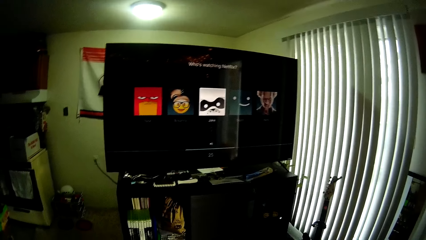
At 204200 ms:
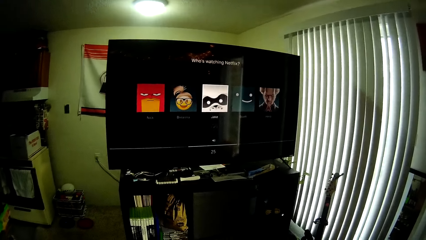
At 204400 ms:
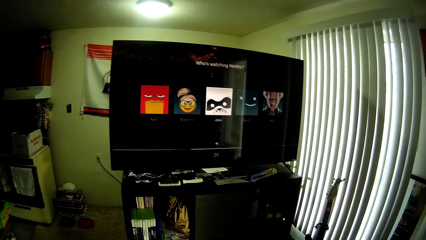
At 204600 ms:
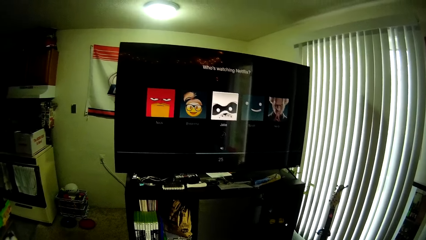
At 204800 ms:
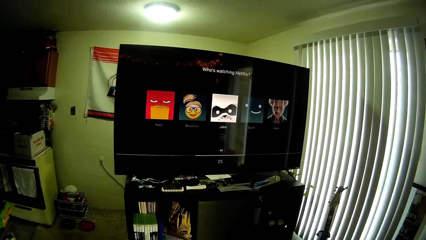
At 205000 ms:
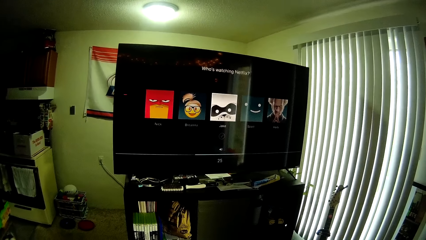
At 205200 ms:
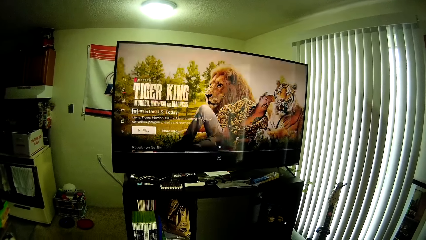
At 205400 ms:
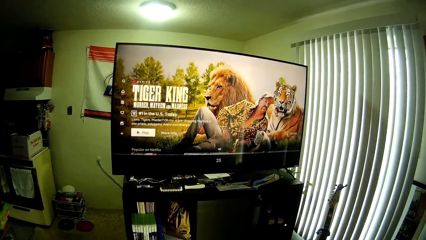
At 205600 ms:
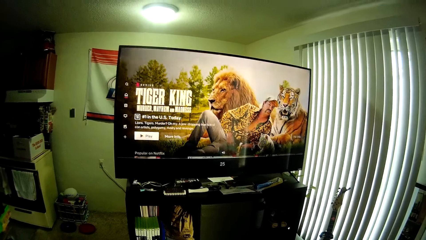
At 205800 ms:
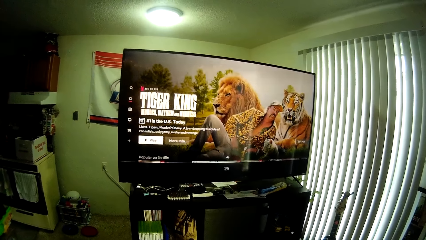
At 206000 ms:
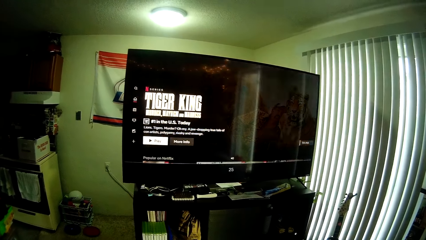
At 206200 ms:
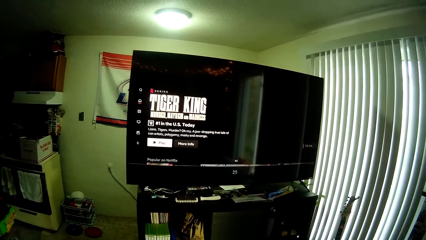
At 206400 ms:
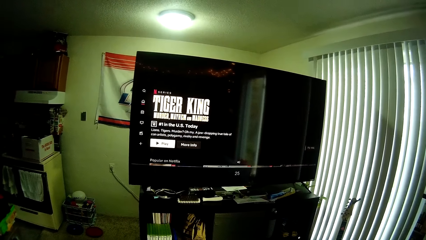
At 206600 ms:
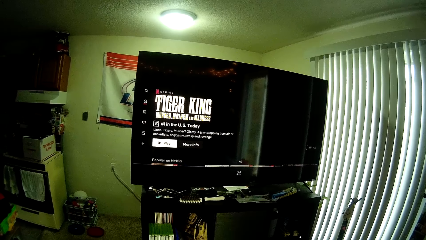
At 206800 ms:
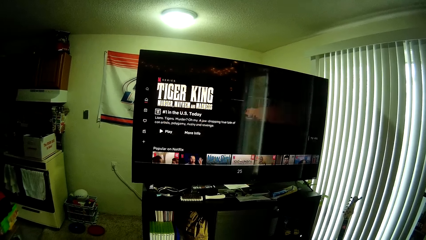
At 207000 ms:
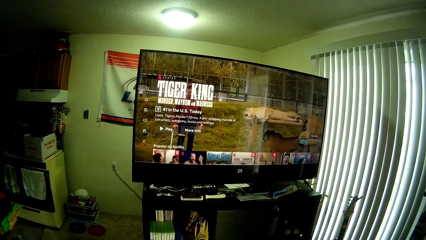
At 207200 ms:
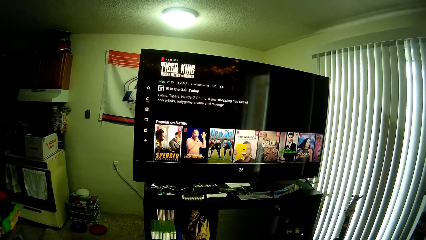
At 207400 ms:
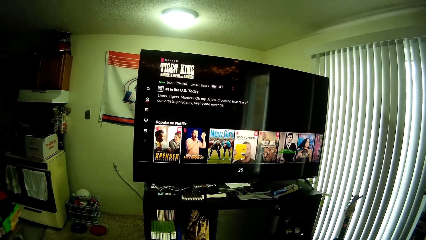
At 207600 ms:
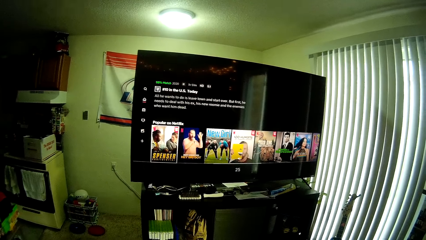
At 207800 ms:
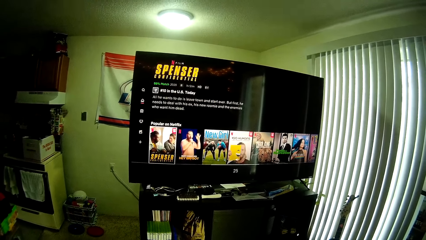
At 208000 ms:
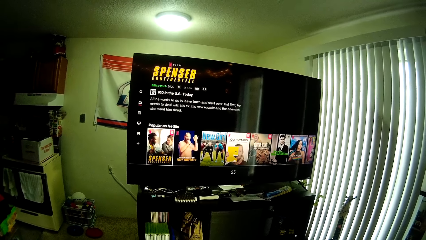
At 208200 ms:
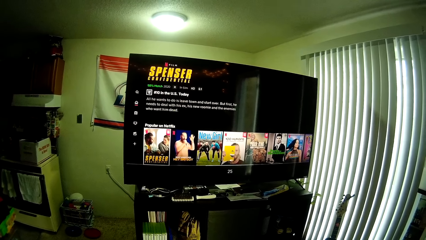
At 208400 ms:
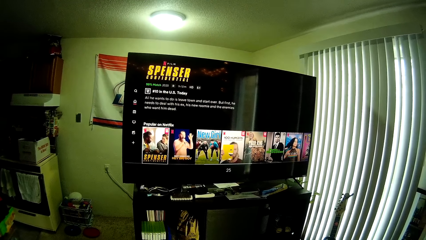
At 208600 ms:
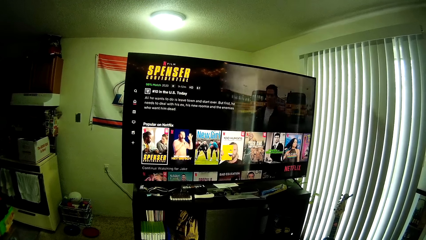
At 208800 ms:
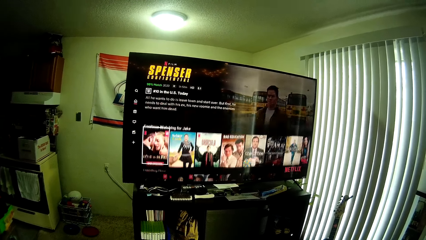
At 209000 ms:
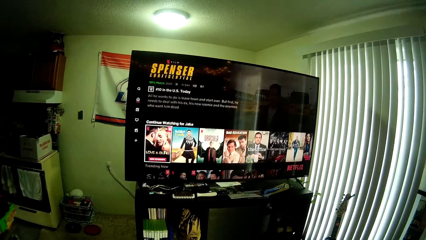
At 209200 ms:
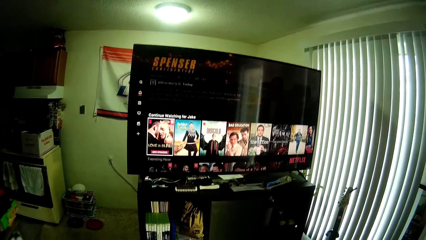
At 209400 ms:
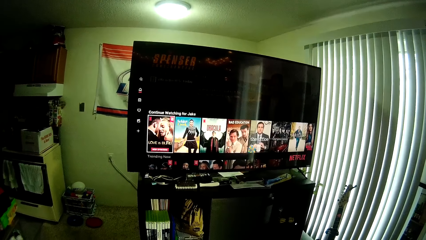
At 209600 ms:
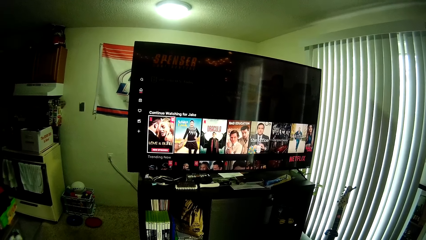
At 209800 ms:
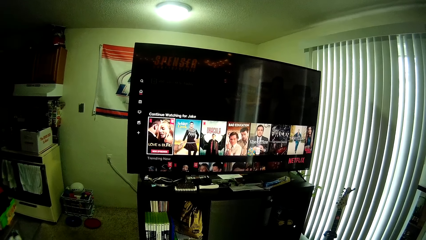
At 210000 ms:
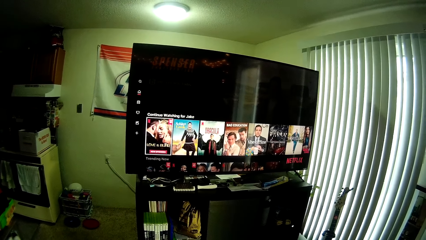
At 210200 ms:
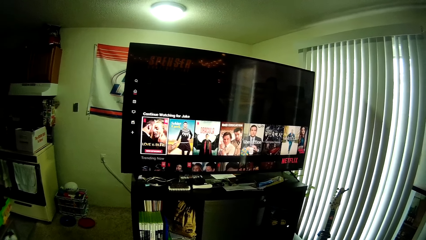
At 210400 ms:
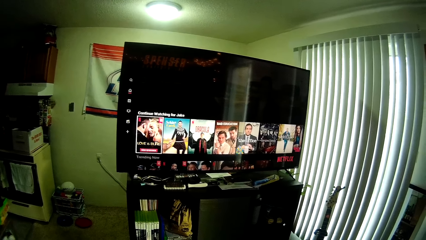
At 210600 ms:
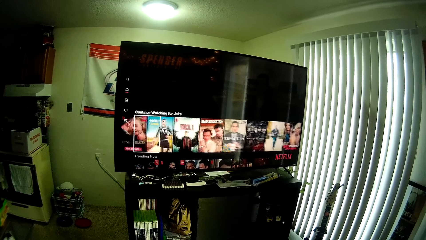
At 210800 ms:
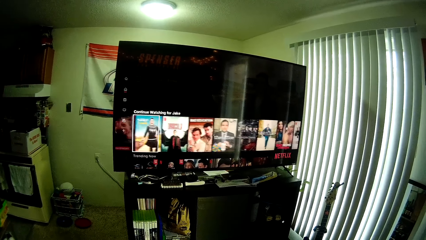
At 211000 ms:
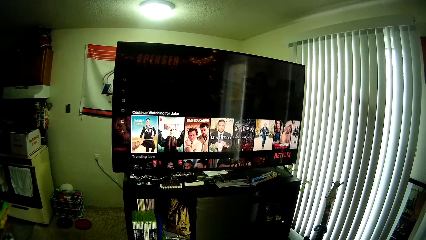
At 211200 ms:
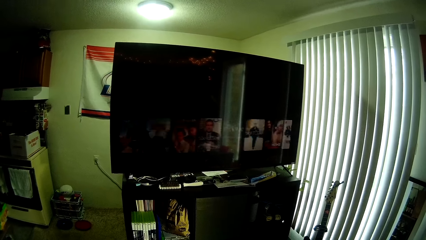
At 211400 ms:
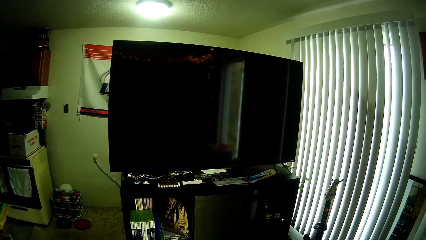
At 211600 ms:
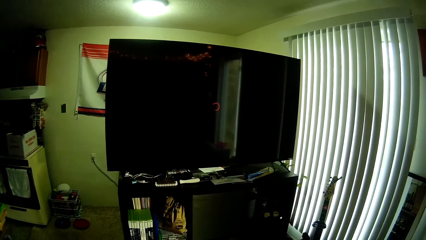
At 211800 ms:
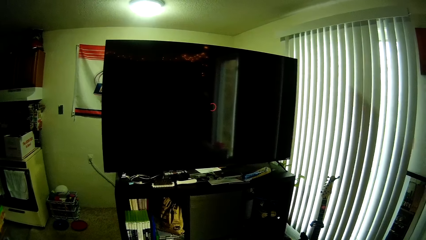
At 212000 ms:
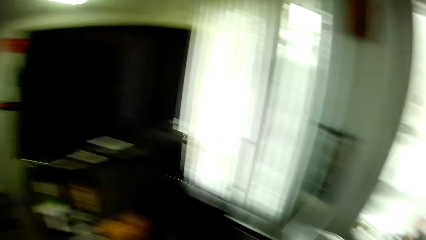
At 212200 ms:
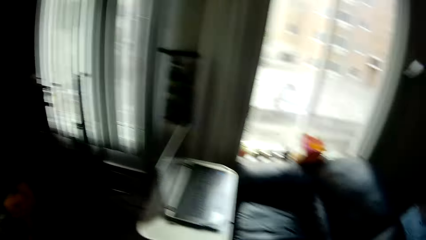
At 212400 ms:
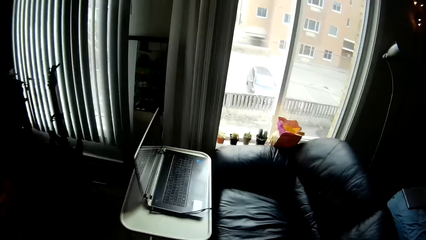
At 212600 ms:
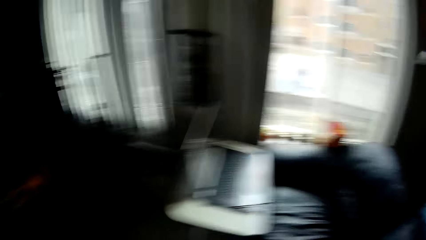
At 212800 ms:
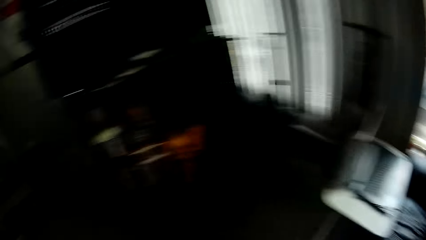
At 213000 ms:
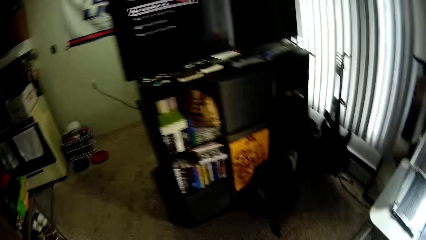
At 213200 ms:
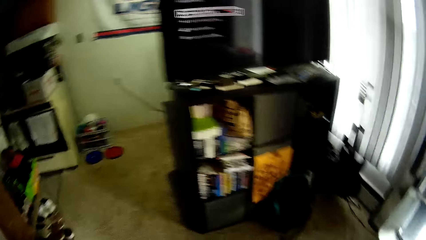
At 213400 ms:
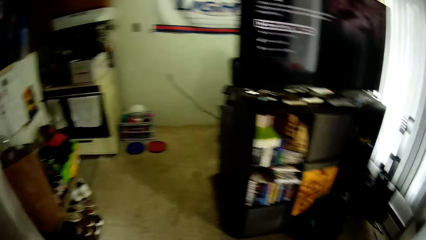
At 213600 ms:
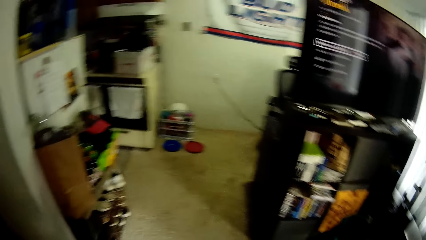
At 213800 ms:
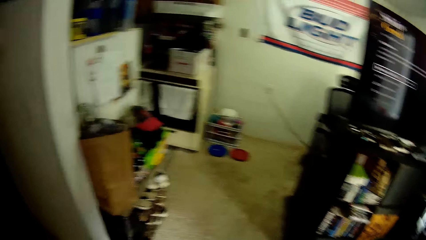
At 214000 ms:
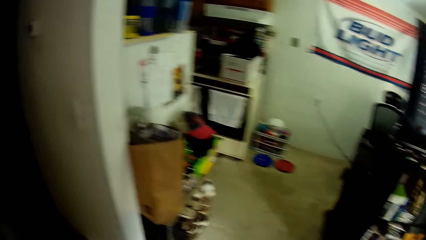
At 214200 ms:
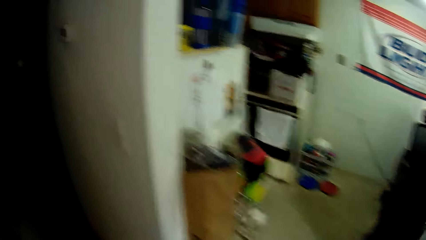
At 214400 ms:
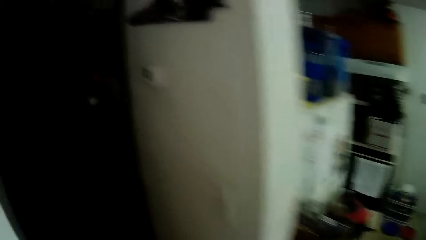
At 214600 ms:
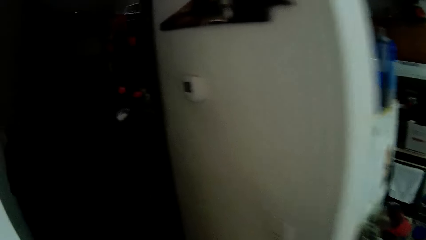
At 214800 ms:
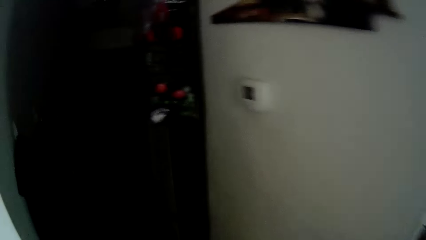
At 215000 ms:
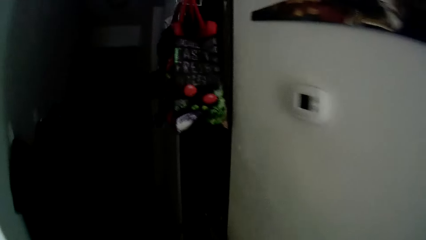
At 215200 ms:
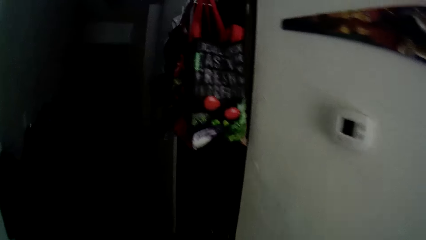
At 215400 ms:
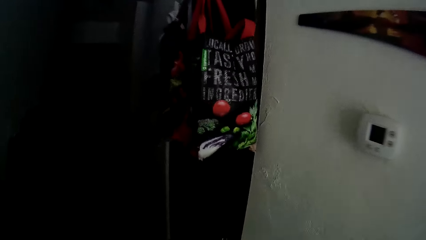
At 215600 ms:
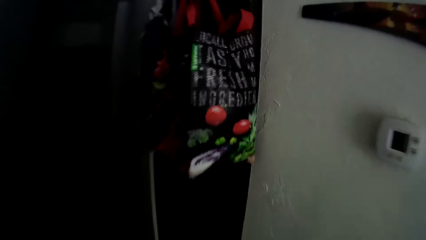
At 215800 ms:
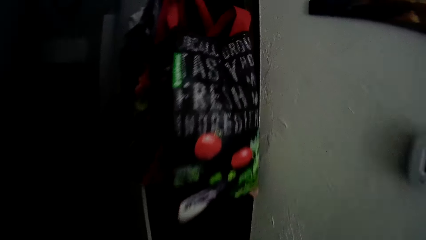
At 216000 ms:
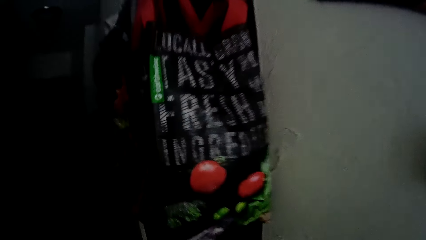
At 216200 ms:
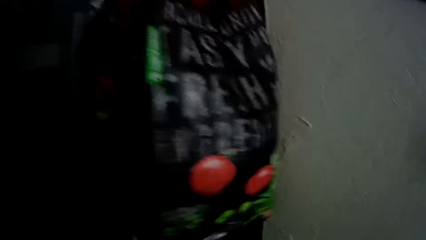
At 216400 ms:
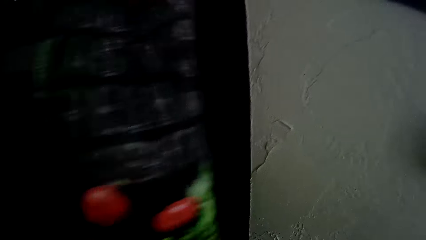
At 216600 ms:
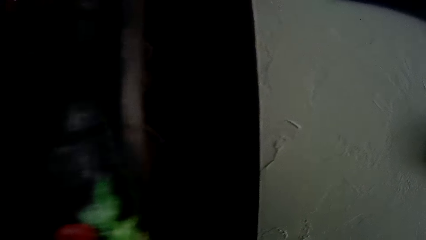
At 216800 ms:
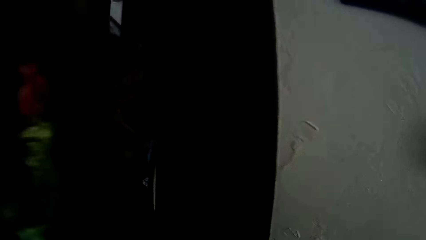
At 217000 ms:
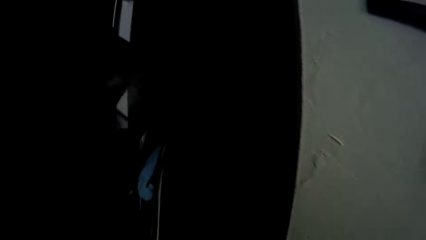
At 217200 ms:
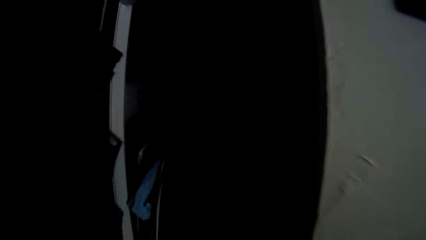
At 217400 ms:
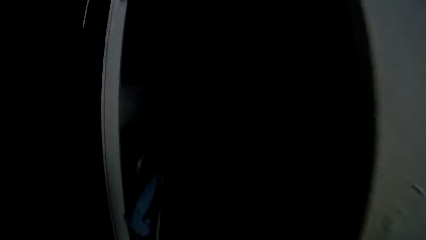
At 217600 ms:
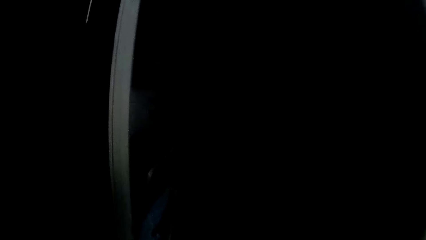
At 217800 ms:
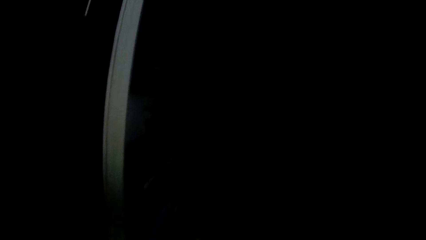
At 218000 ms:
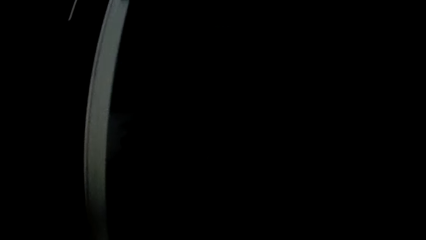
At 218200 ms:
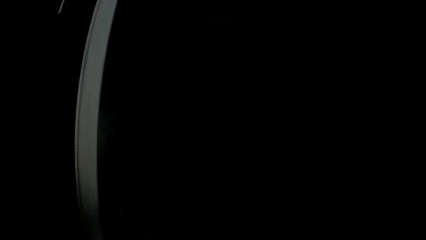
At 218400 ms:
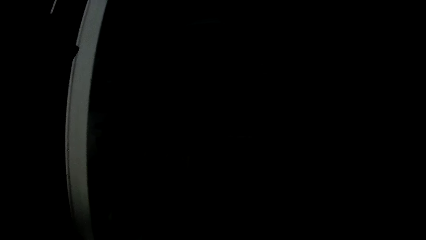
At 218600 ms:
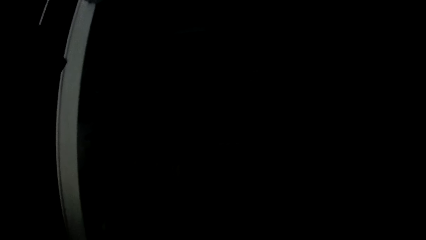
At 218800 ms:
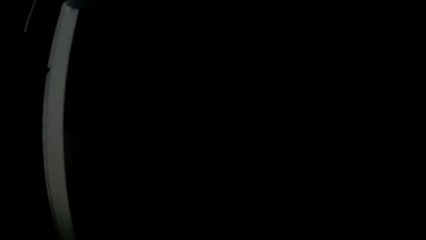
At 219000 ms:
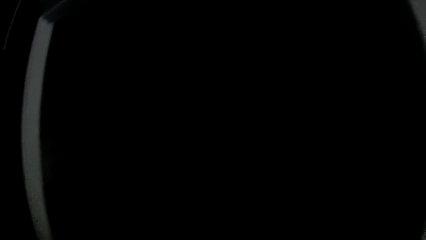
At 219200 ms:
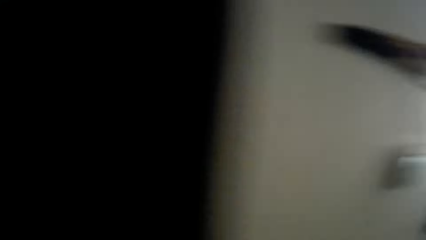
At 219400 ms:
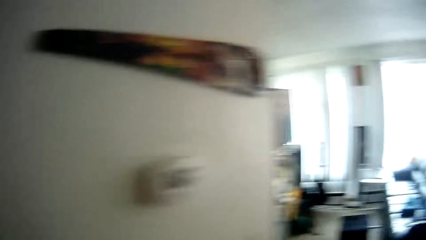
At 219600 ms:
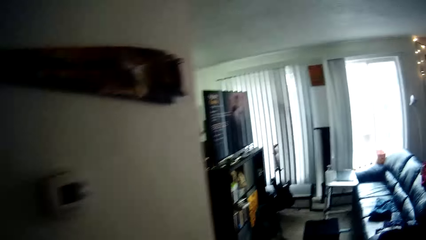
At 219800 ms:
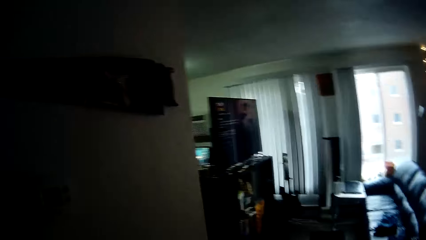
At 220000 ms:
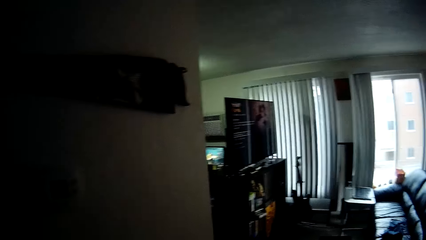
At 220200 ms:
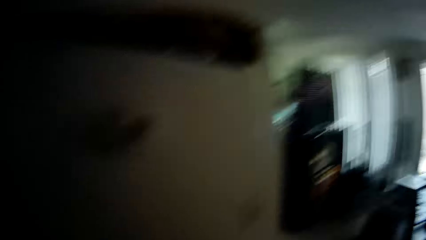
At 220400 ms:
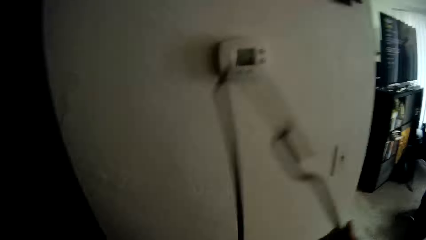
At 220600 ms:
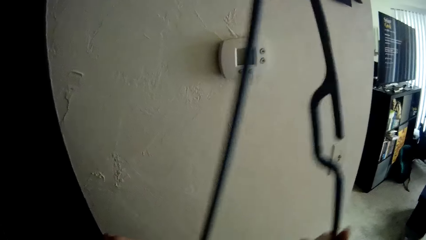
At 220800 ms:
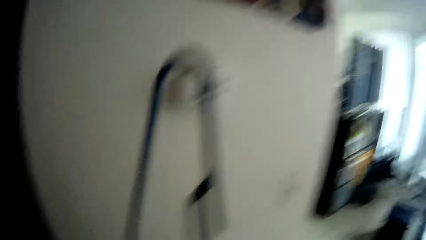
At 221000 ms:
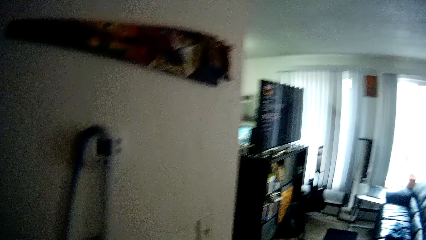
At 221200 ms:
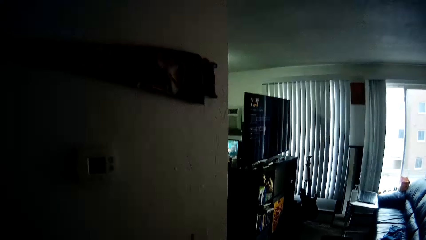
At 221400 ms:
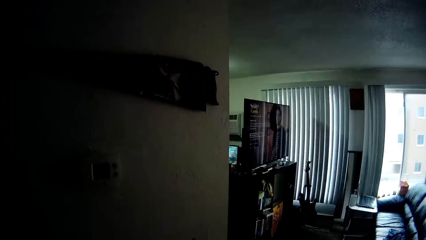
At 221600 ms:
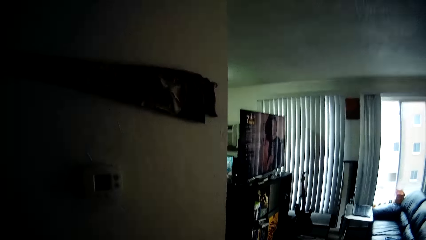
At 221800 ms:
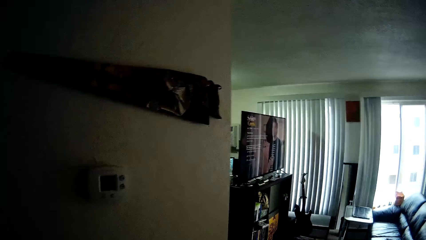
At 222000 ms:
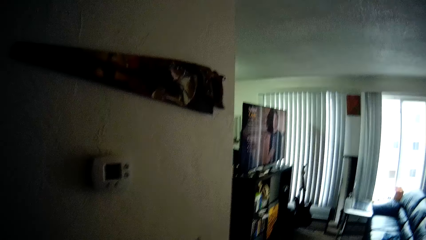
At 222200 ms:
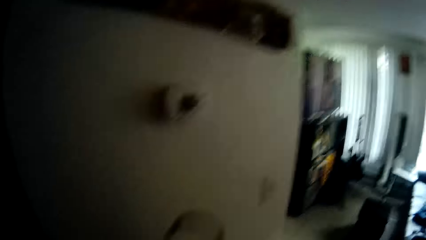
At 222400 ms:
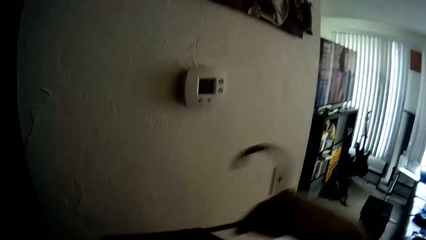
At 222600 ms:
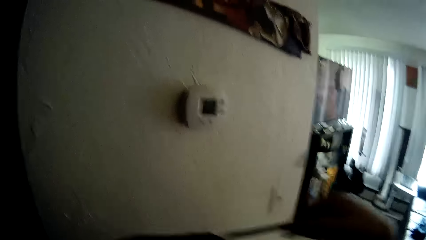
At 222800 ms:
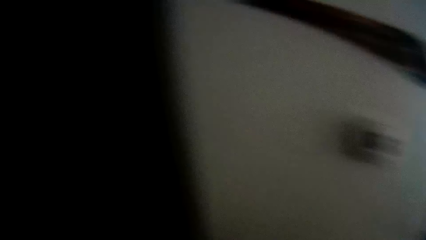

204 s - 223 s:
The camera wearer controls a television with the remote control in his hand. He walks towards the wardrobe. He opens the door of the wardrobe with his right hand. He holds a hanger with his right hand. He takes the hanger.
